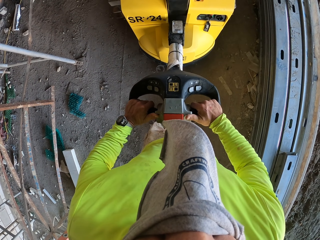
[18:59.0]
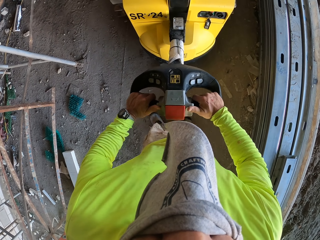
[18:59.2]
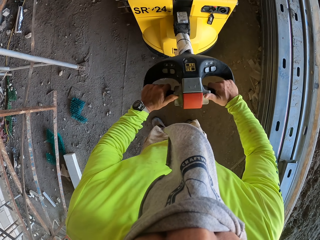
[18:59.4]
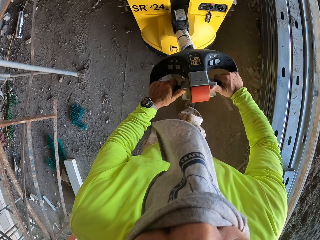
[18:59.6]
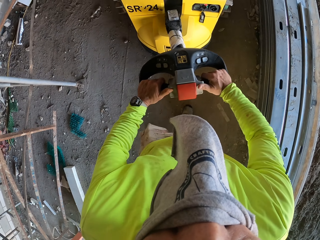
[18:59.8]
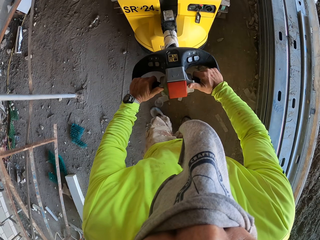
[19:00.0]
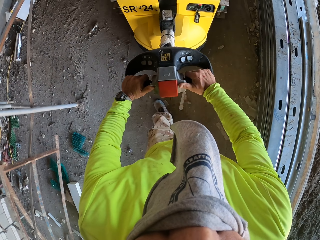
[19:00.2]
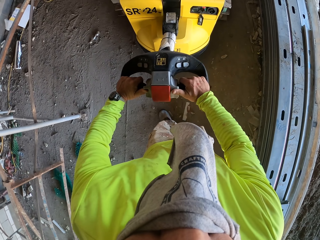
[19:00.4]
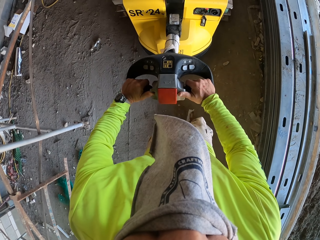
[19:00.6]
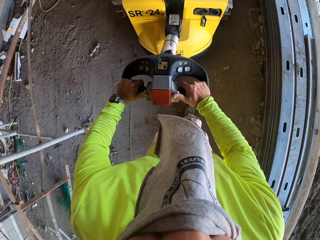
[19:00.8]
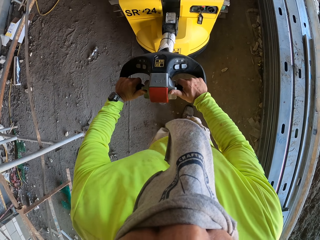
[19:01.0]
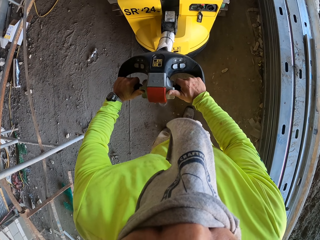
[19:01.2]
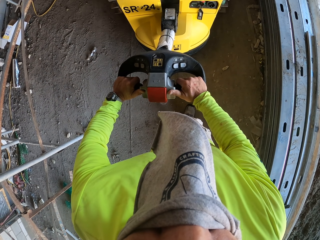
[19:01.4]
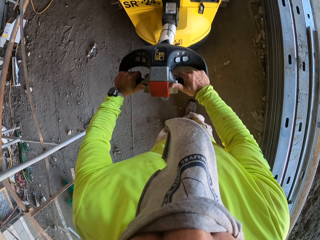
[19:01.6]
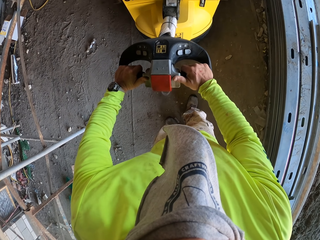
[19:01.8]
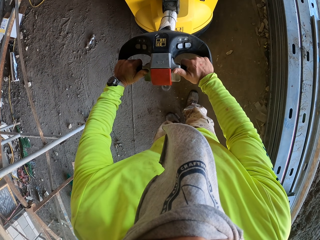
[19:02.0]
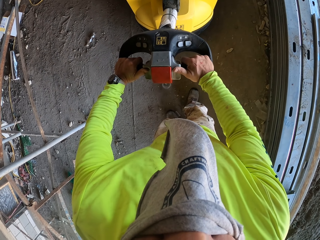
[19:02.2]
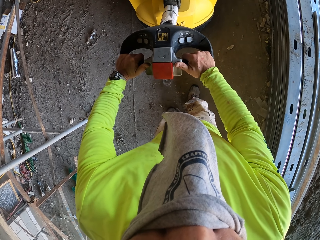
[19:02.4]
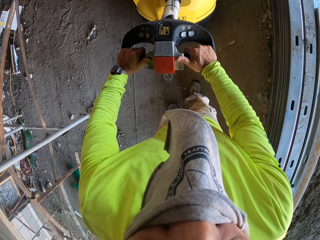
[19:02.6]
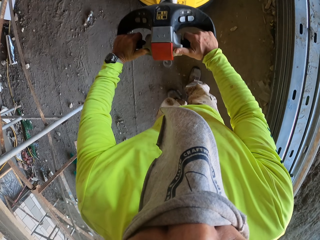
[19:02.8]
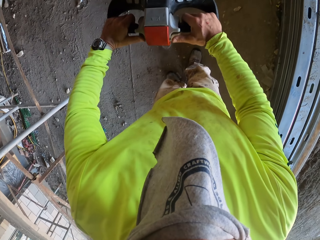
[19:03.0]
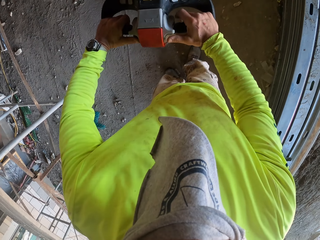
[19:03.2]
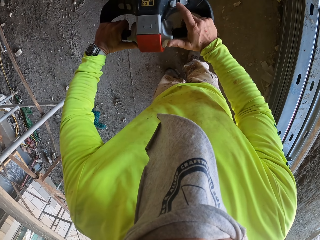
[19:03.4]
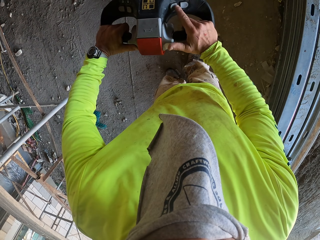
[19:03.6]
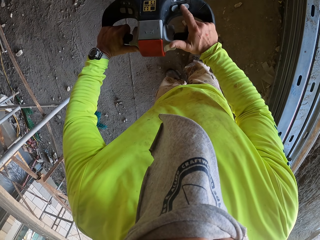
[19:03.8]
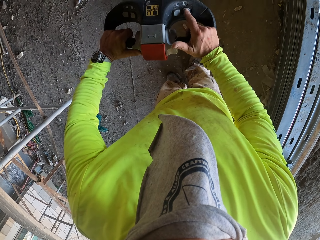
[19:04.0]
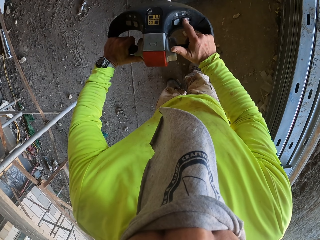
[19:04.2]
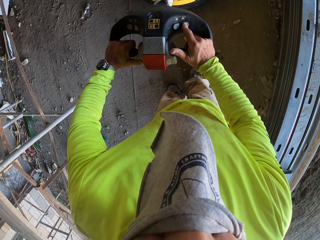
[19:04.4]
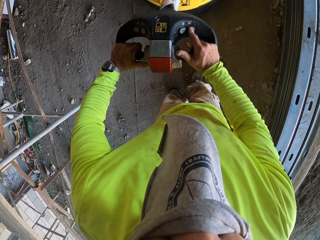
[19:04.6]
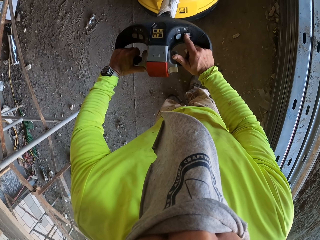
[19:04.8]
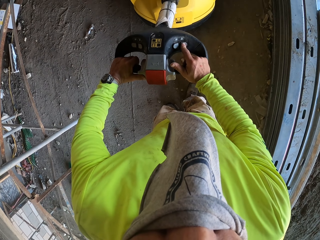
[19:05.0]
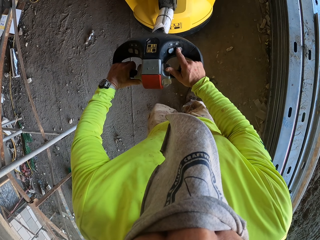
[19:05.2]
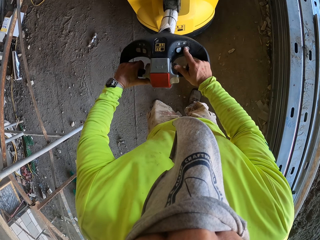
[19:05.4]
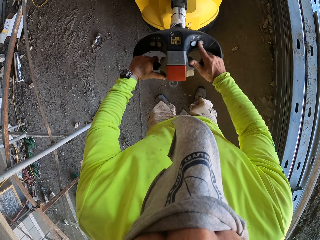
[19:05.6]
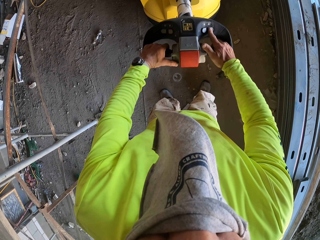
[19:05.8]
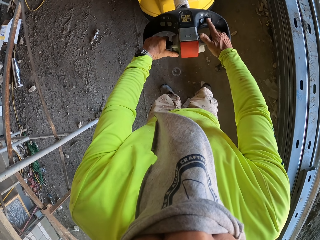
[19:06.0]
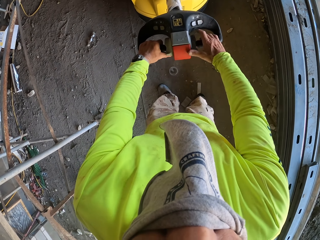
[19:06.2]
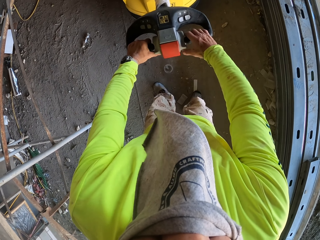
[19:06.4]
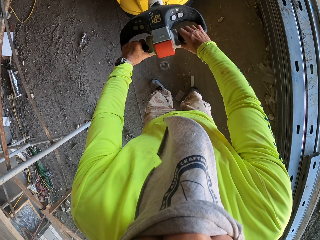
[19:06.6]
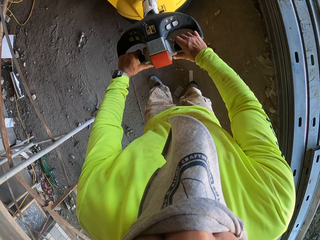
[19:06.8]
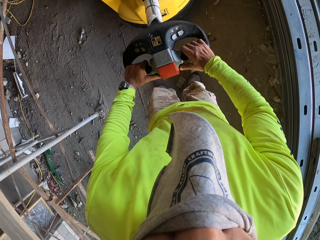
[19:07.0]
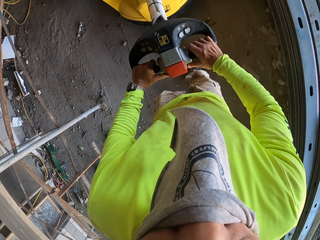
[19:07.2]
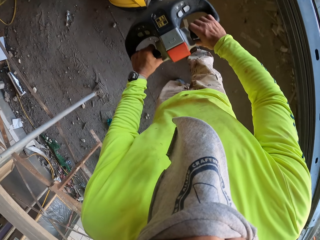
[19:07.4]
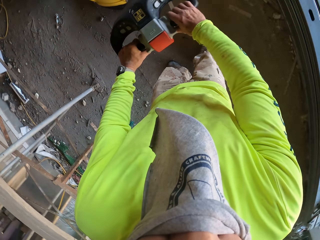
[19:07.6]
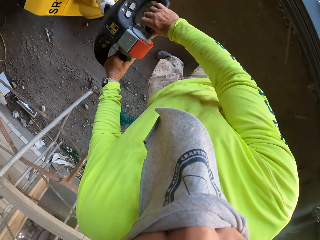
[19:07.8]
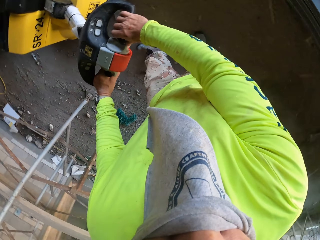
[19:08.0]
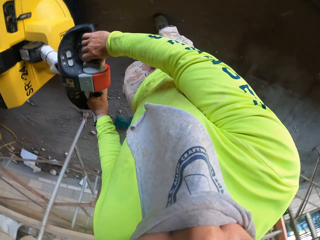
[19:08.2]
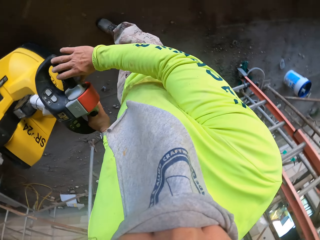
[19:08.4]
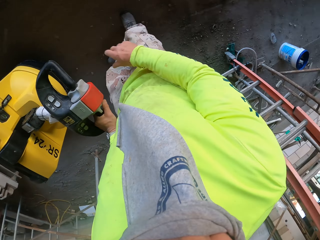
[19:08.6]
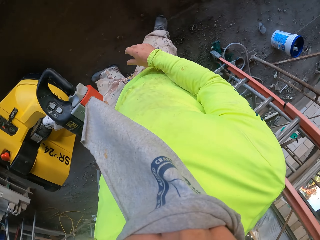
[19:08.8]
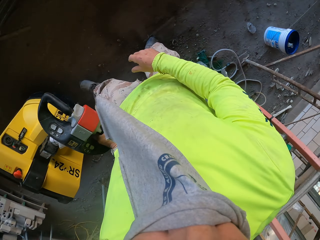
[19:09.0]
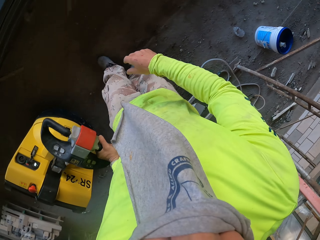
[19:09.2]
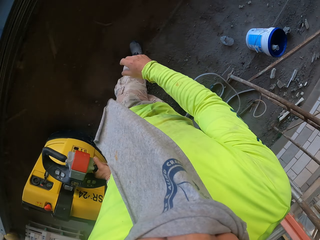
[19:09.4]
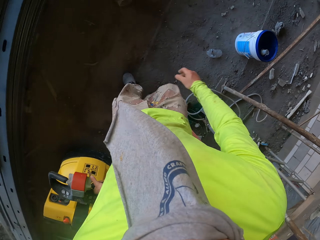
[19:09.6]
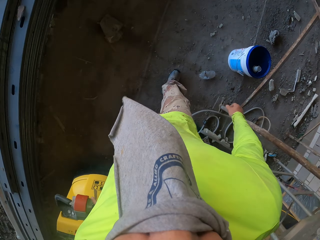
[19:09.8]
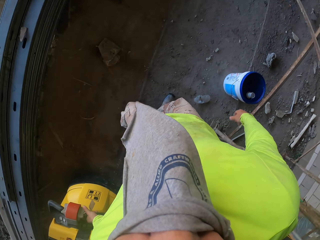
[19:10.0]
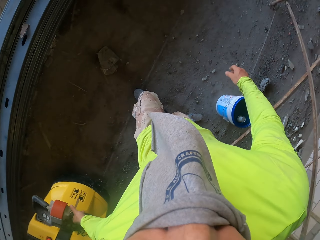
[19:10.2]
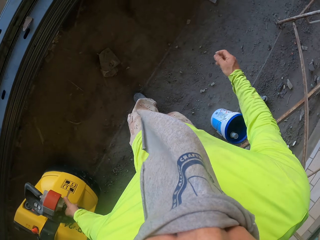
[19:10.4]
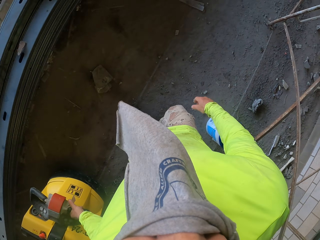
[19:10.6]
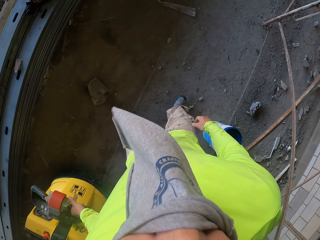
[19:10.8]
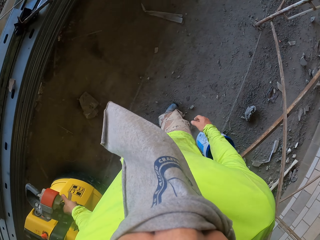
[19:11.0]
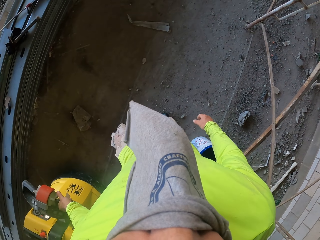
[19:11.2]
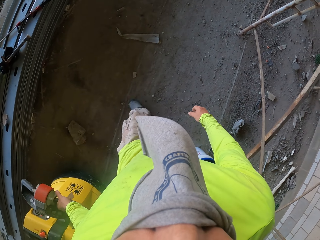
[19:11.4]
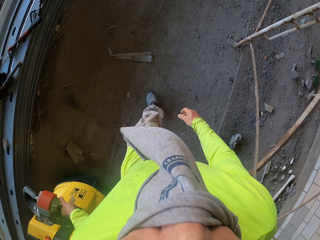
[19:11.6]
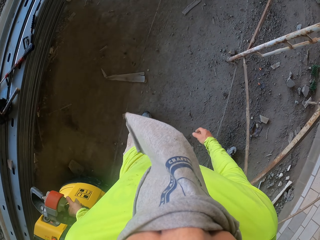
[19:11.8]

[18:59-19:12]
The camera wearer pushes the brick carrier, stops to push the brick carrier, and pushes the brick carrier.

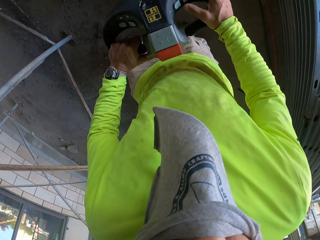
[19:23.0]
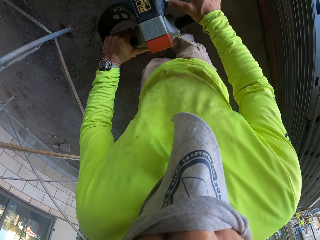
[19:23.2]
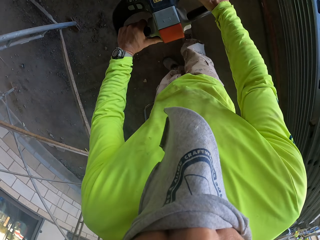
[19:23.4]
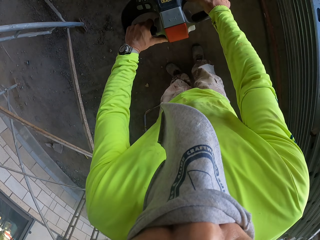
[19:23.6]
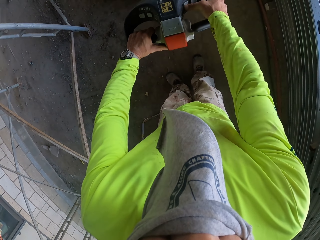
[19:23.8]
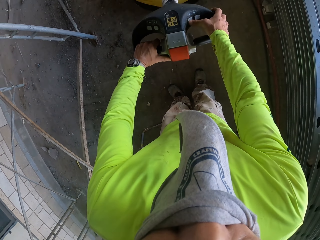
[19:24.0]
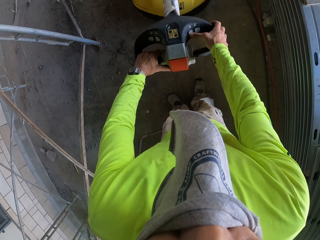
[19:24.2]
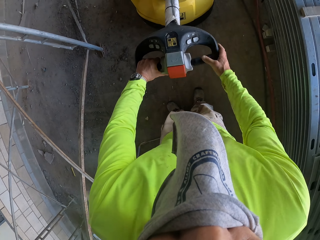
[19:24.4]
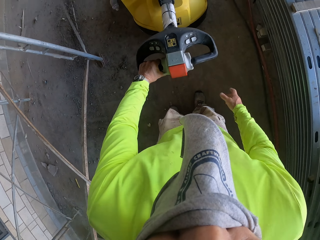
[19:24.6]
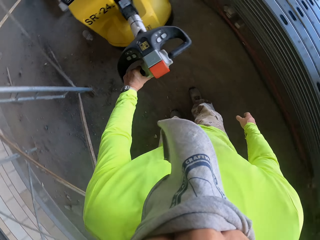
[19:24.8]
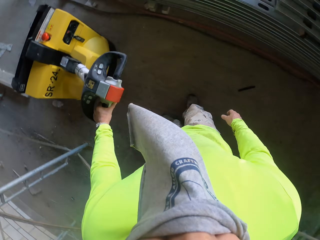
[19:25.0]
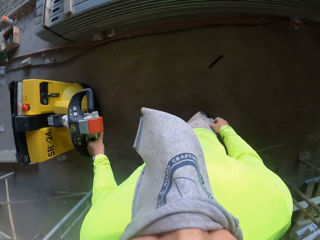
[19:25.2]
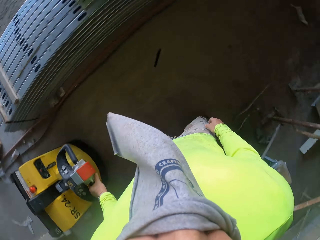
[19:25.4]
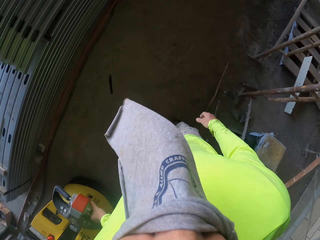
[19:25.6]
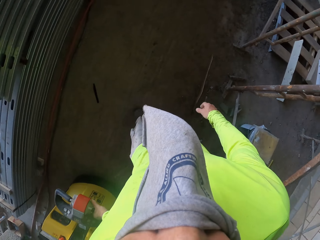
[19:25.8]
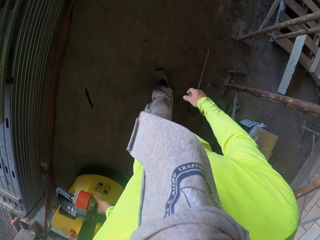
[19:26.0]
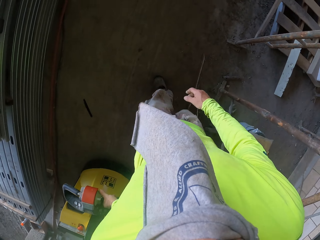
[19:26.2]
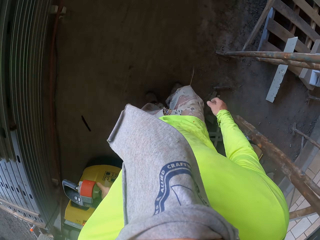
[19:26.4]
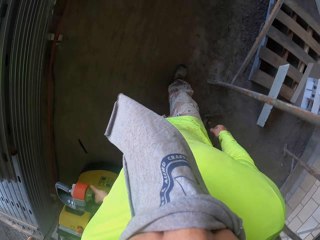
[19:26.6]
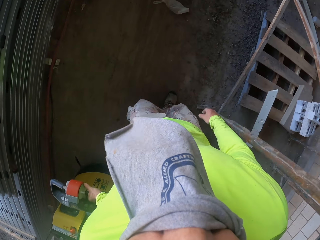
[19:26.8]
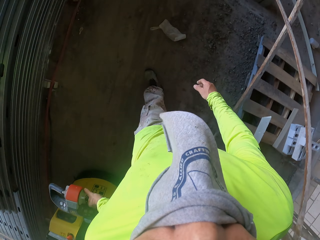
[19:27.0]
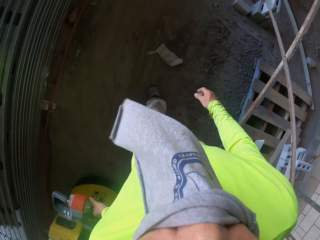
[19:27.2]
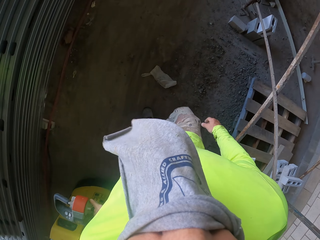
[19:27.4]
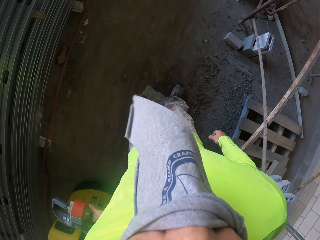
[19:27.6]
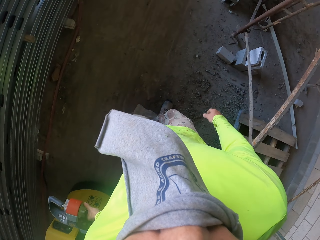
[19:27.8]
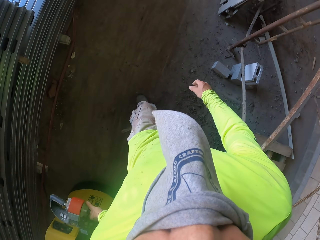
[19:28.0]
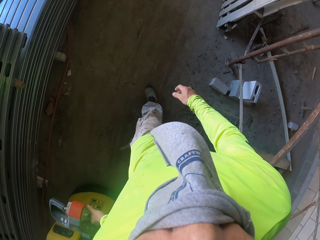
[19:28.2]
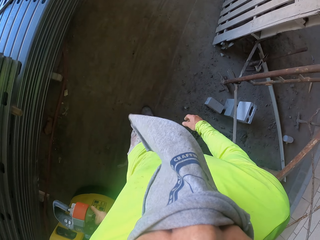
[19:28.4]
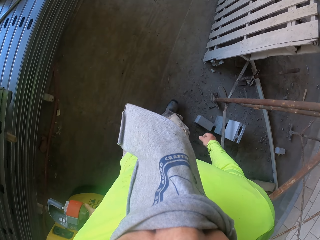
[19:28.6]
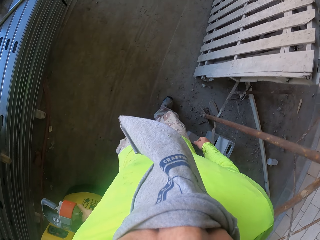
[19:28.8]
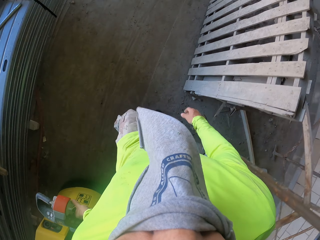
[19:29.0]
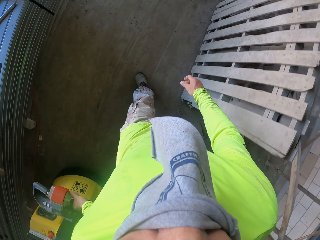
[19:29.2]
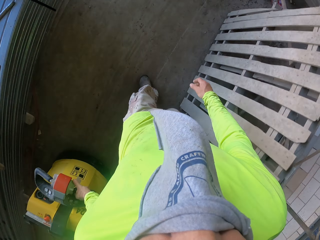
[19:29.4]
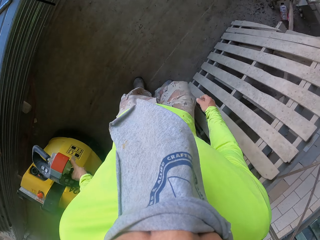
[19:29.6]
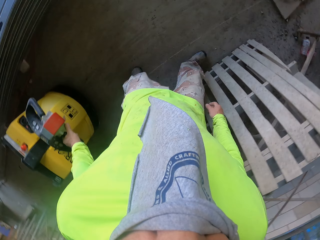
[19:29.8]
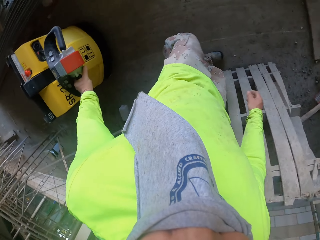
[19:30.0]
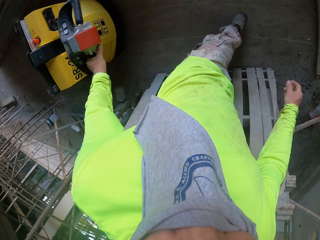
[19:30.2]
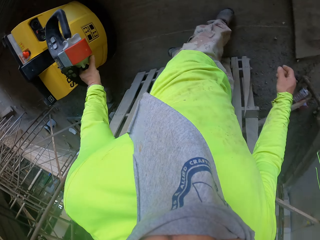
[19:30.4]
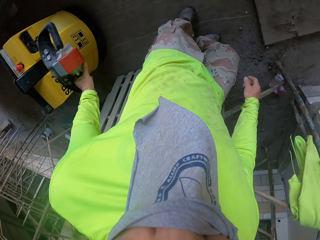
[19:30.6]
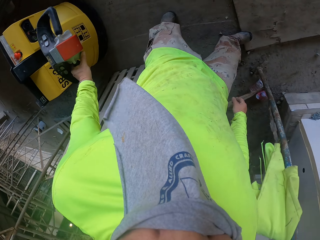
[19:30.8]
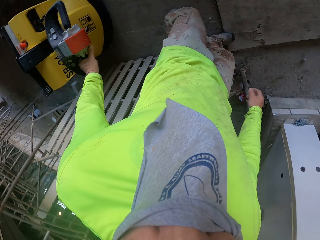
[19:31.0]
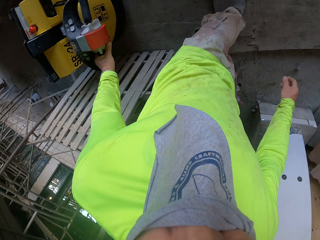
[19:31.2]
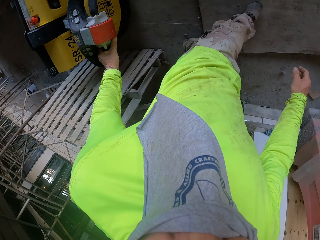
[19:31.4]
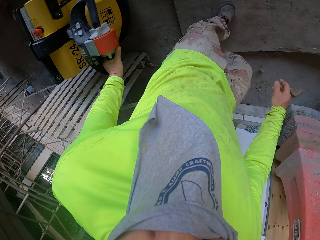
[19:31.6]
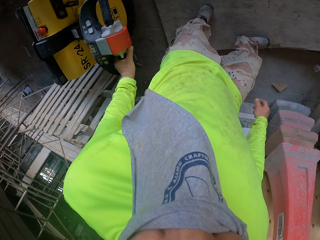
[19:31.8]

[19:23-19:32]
The camera wearer stops to push the brick carrier and pushes the brick carrier.
